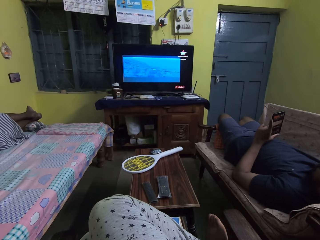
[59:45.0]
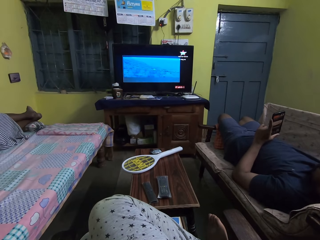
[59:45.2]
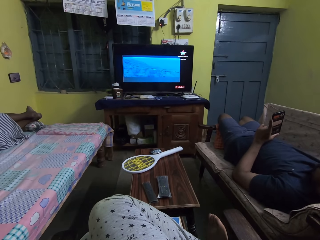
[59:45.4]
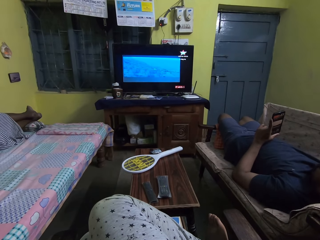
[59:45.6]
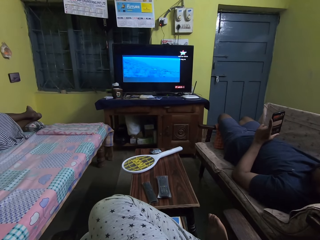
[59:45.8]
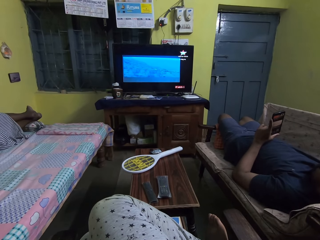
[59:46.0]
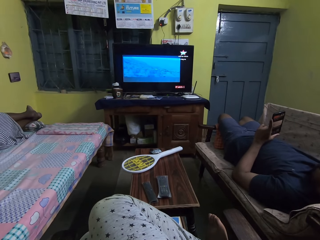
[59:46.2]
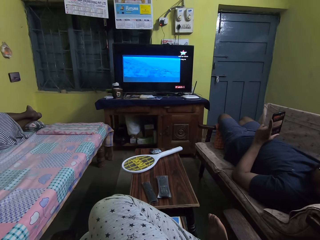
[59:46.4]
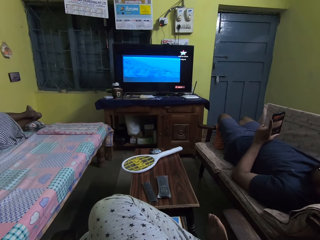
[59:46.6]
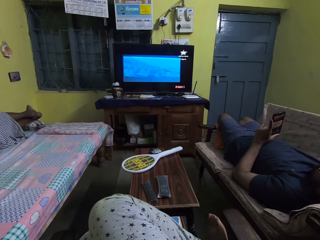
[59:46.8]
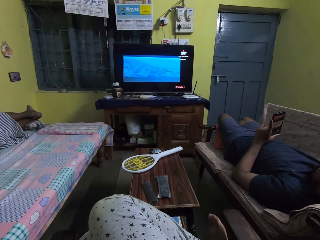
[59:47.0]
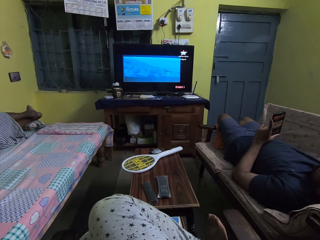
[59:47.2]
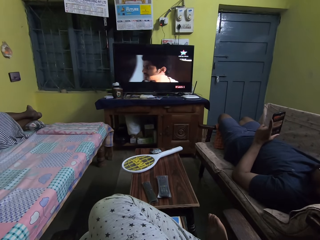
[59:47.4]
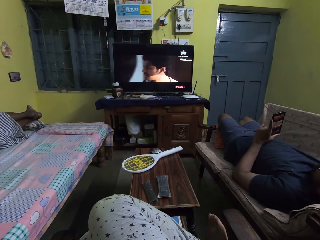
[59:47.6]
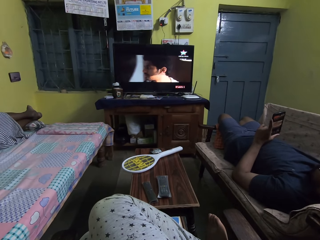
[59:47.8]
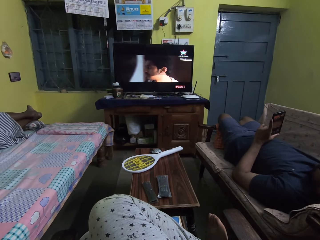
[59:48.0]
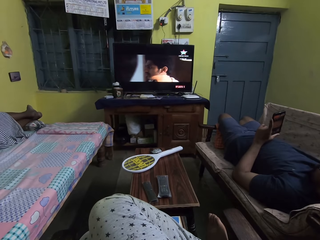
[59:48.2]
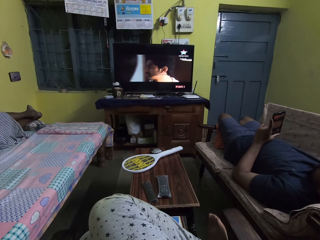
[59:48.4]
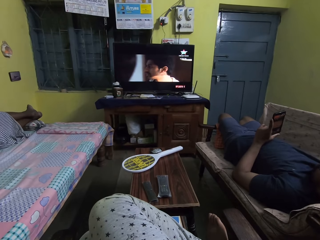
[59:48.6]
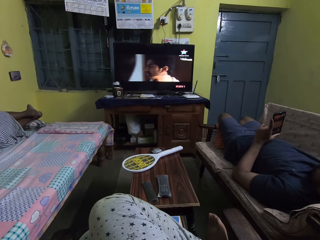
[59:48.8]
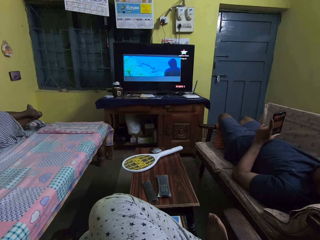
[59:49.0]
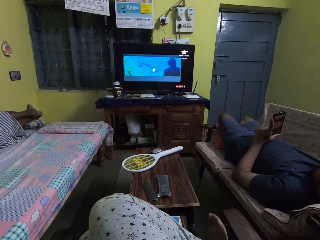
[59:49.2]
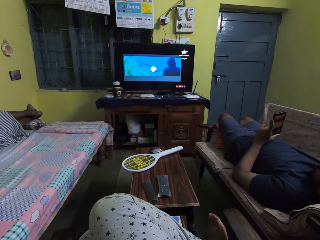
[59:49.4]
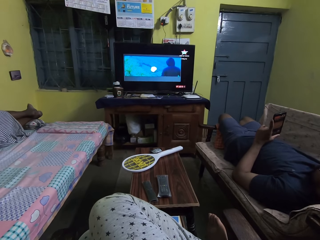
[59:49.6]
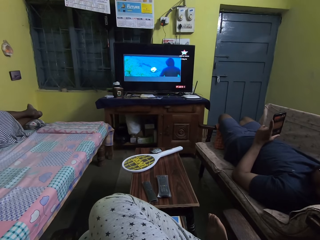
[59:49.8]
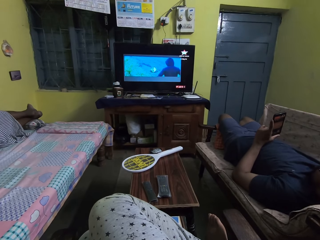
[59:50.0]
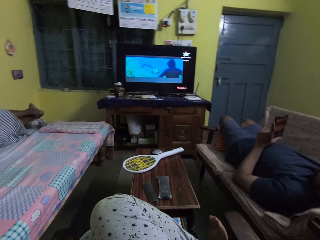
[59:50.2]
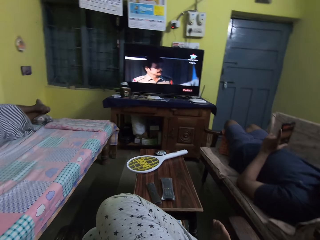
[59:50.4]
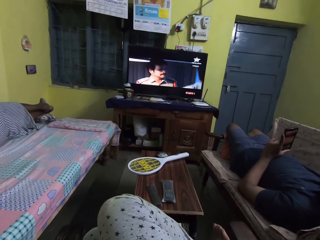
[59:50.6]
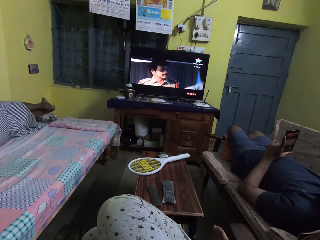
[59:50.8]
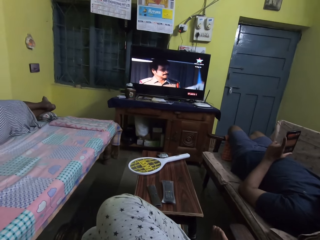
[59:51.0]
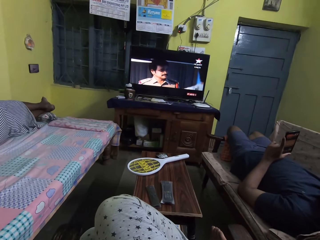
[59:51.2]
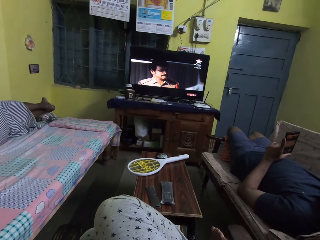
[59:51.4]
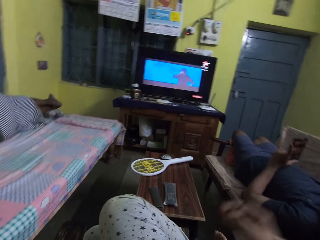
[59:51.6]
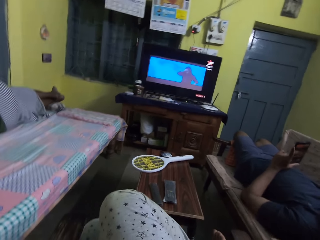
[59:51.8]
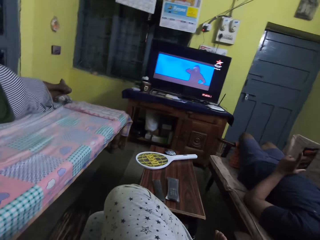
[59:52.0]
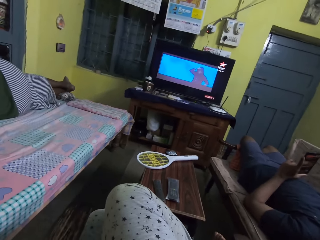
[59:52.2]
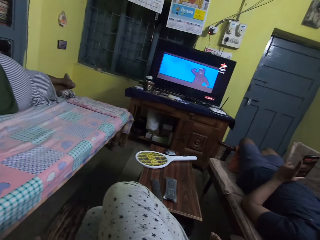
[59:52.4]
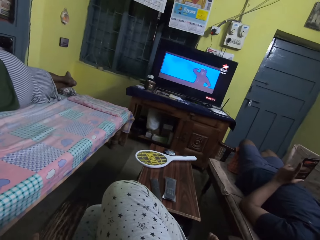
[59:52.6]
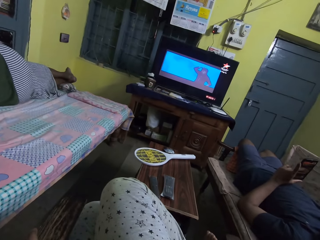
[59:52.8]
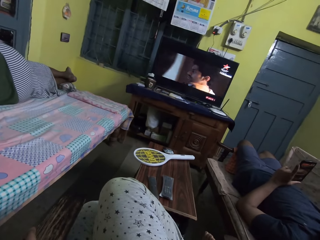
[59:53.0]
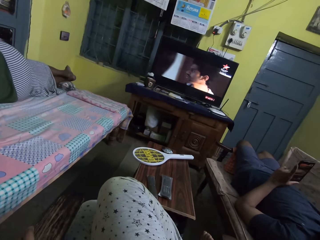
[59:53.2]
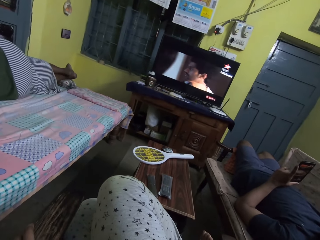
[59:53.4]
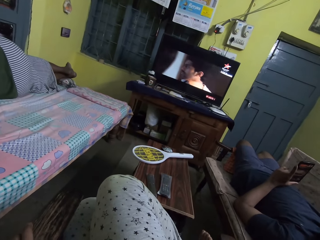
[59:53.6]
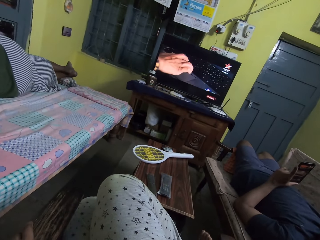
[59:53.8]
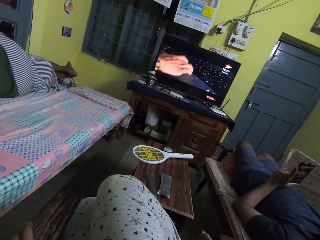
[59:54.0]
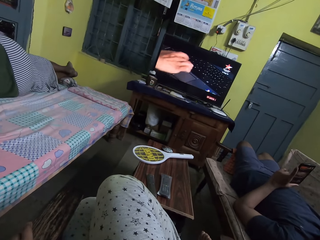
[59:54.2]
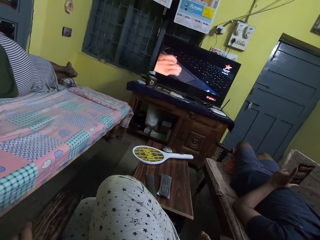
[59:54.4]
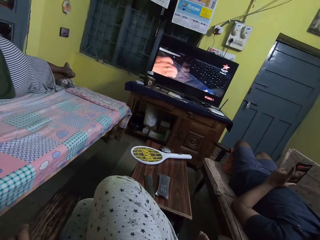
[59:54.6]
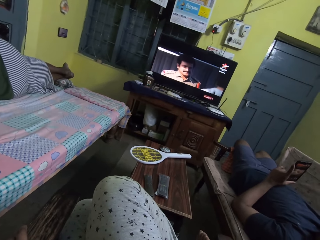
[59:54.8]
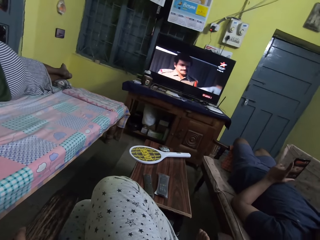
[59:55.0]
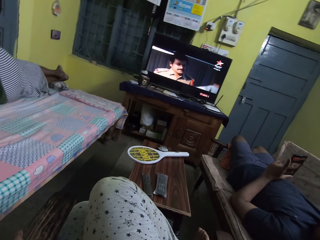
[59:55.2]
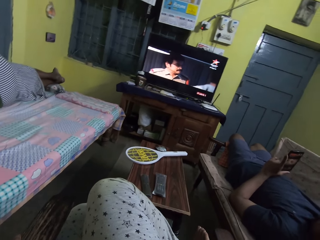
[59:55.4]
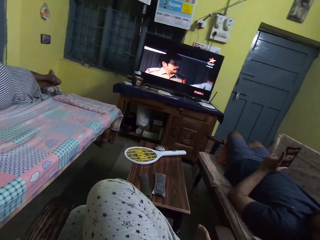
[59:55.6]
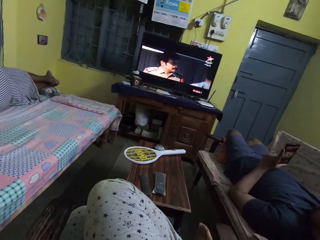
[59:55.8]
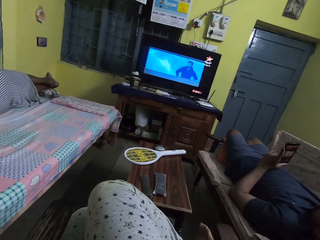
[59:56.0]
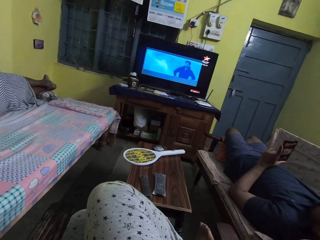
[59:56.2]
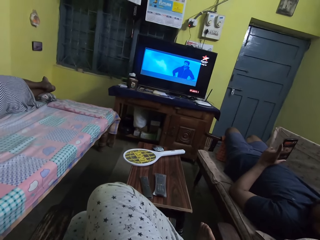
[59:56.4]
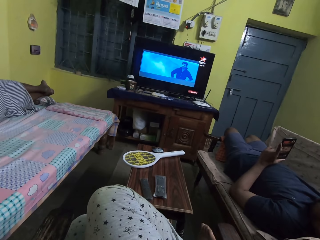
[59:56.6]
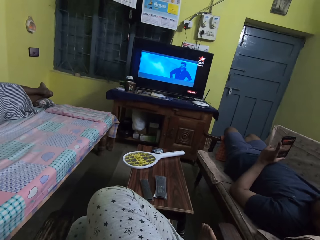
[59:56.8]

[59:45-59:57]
The camera wearer adjusts a camera on her head with her right hand. She lifts a hand.

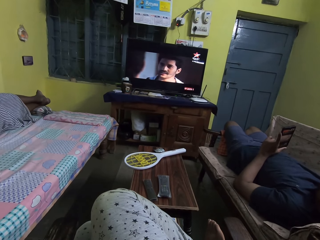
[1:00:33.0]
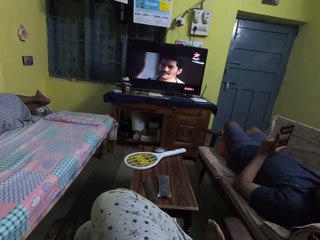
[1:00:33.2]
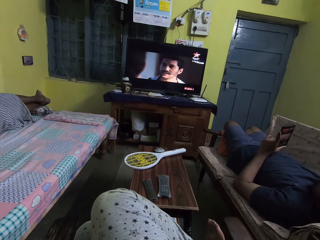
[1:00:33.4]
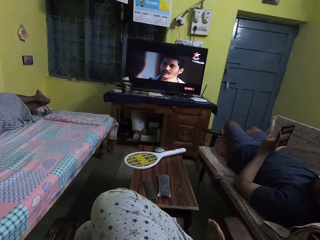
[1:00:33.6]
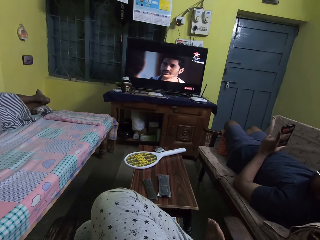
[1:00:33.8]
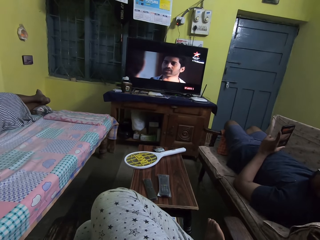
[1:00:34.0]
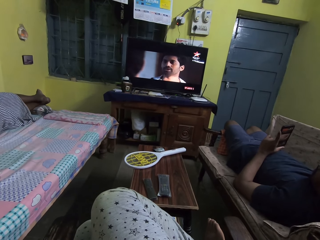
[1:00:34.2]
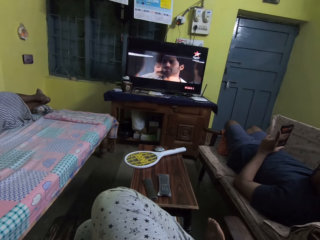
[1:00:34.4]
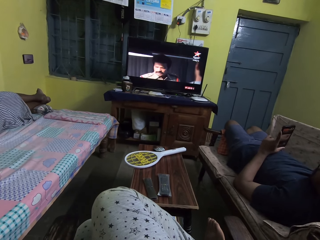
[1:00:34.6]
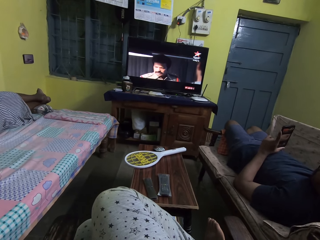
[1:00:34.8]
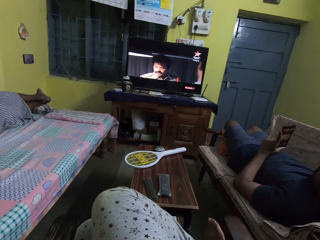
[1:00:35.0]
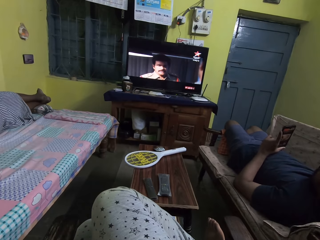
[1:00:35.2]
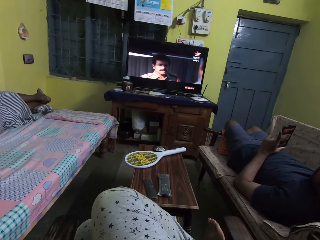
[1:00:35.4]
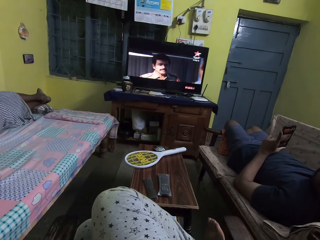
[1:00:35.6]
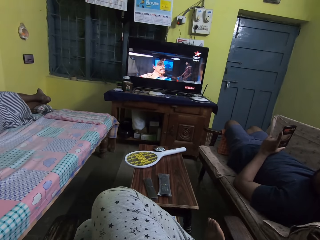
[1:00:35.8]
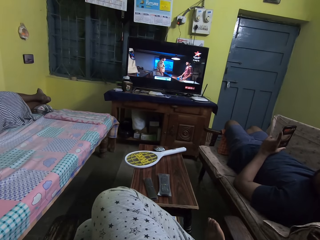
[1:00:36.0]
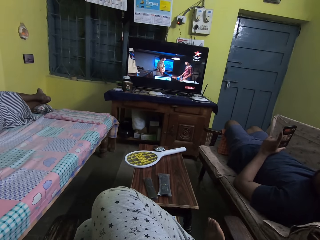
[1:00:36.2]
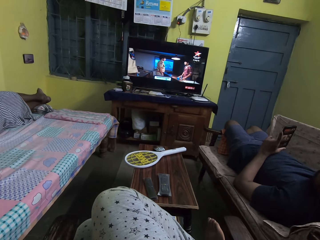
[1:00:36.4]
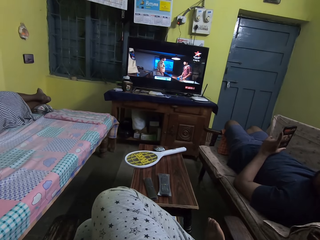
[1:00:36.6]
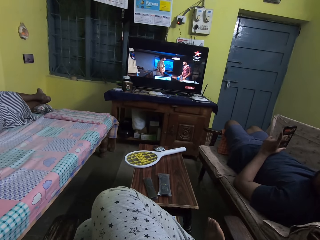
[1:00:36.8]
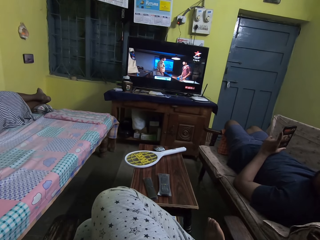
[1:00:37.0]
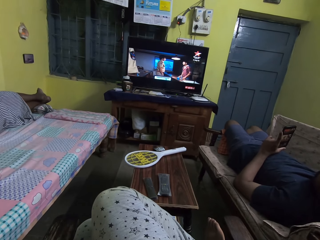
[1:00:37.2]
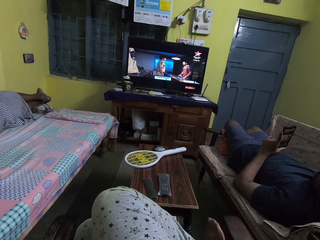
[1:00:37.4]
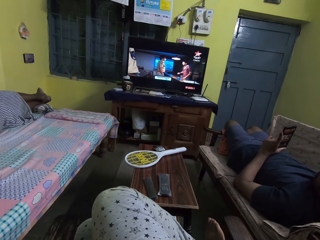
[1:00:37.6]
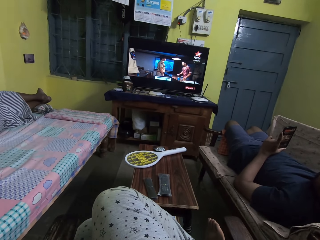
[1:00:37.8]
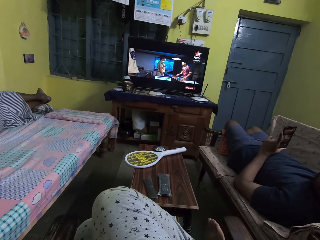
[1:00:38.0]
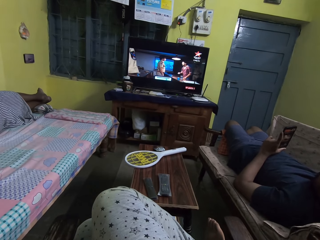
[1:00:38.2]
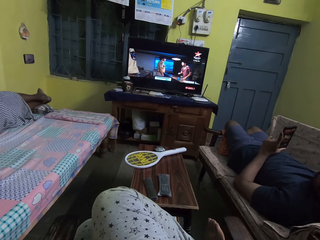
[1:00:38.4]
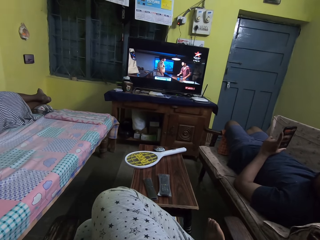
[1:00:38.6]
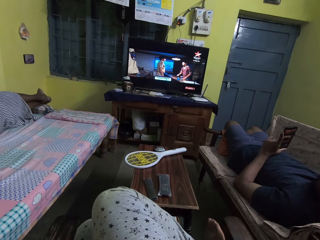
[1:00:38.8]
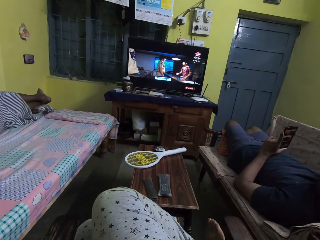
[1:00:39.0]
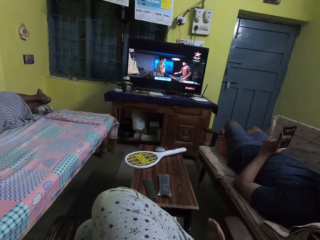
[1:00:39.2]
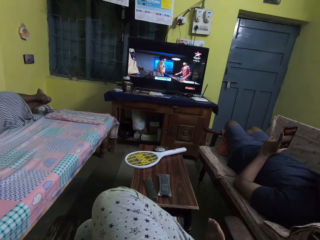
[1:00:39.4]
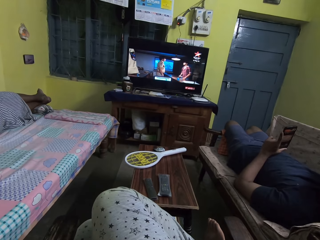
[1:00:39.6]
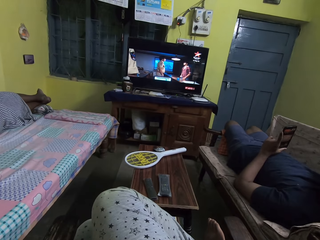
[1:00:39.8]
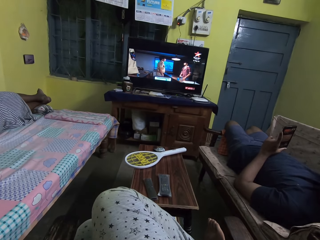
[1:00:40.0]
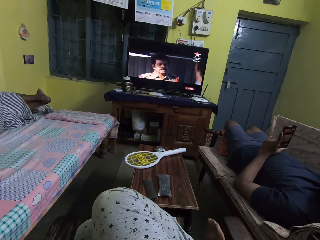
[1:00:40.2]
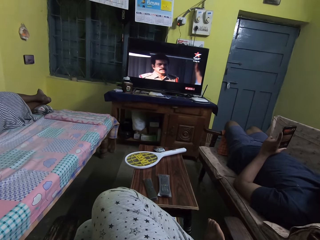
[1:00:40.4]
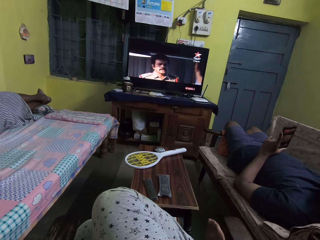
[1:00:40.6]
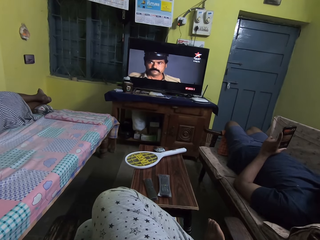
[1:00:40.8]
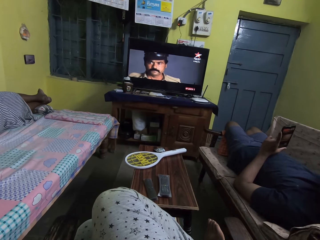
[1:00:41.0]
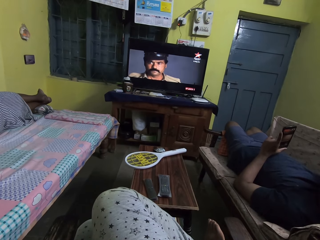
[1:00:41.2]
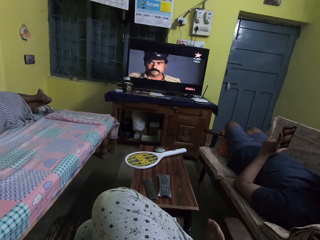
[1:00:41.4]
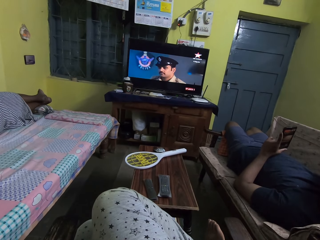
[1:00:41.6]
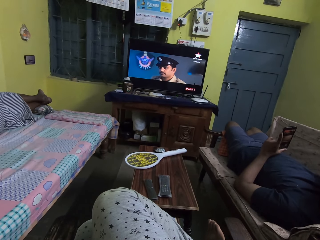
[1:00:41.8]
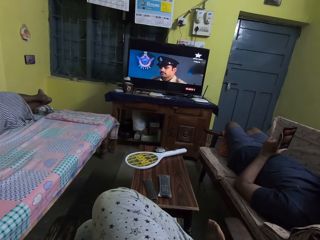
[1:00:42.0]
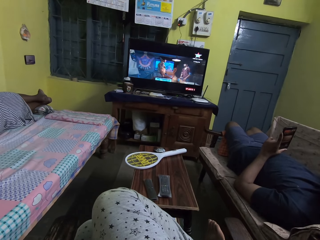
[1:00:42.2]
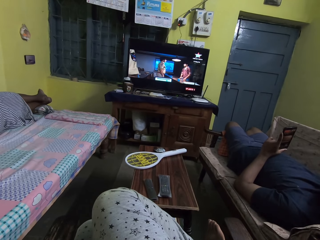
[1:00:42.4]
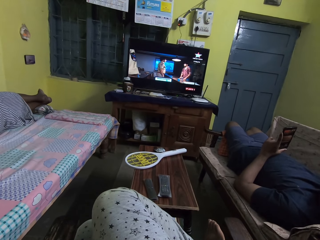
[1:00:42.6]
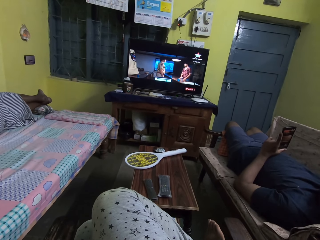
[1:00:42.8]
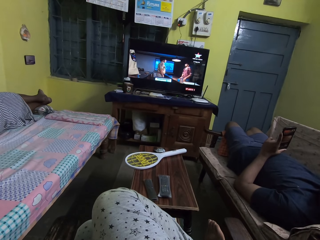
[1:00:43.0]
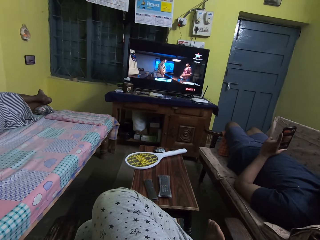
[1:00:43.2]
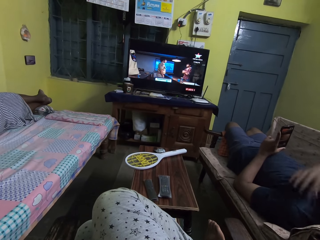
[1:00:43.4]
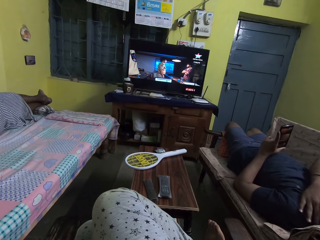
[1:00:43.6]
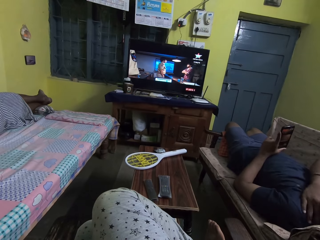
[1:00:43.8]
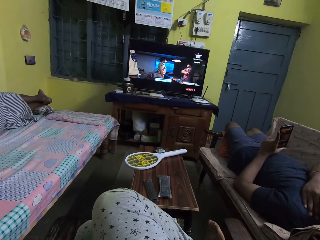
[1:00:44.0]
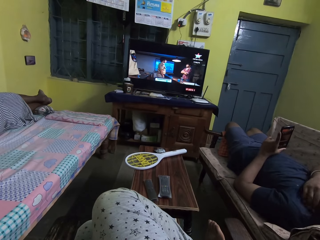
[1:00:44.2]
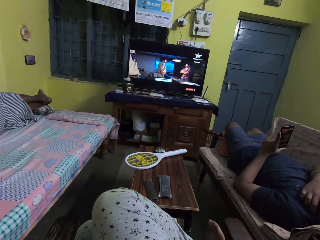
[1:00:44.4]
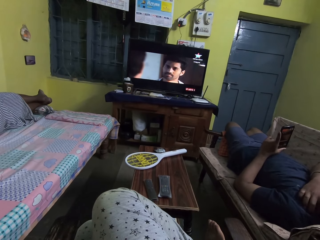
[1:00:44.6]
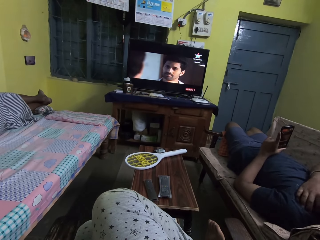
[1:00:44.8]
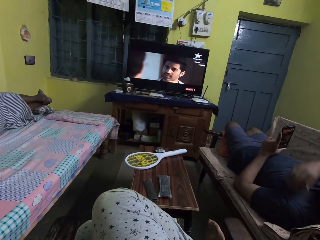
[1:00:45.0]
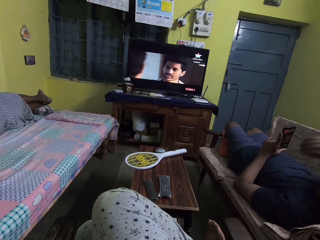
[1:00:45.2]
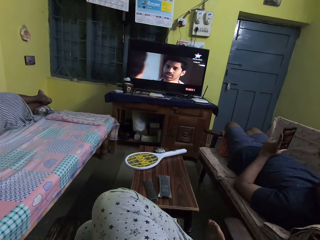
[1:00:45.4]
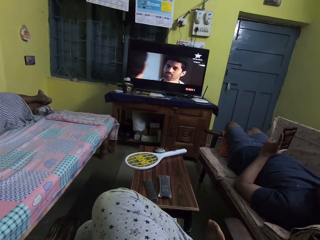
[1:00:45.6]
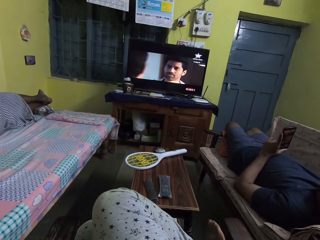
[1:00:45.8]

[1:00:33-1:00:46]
A man lifts his head. The man scratches his left shoulder with his right hand.
